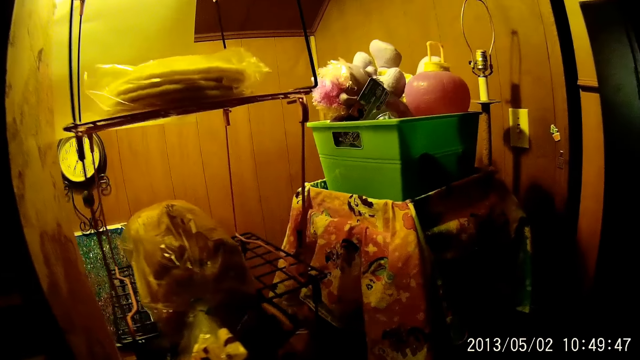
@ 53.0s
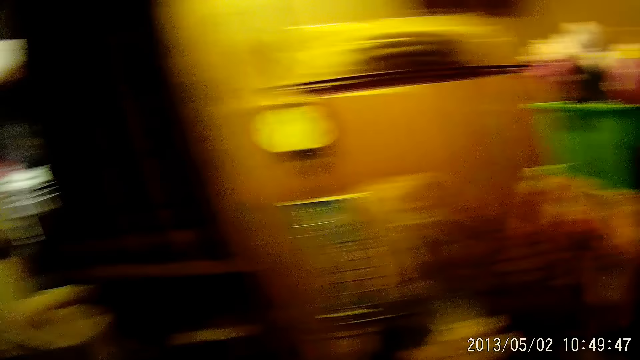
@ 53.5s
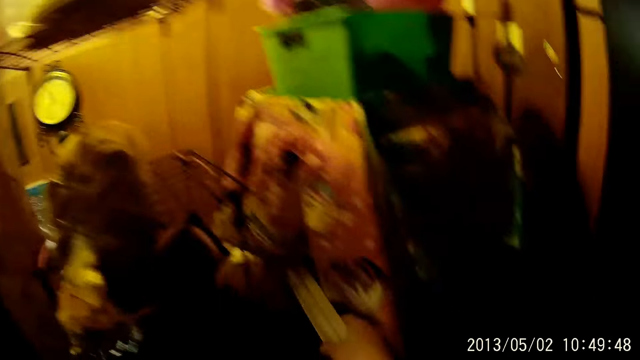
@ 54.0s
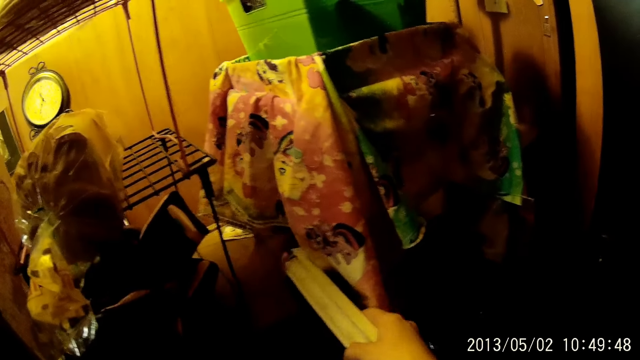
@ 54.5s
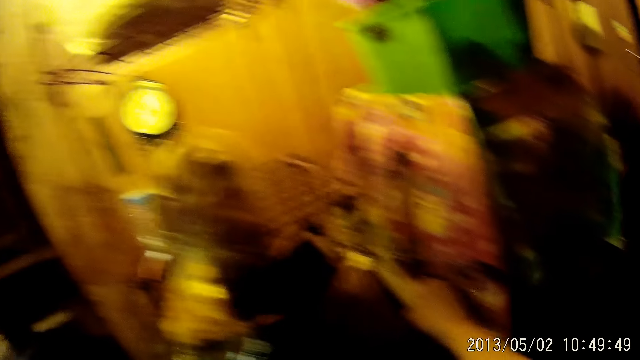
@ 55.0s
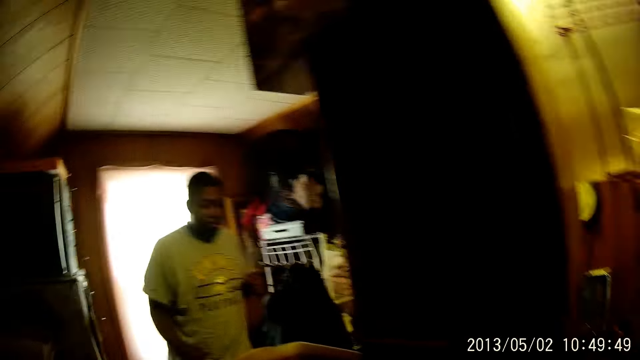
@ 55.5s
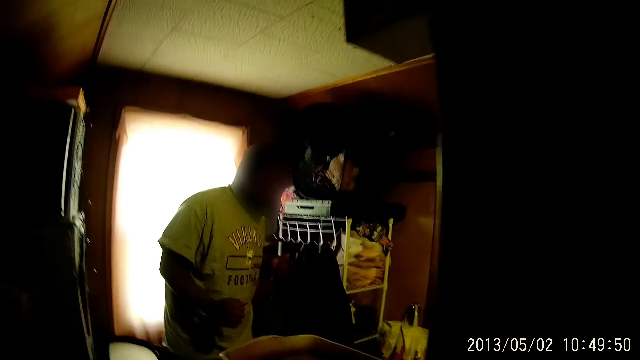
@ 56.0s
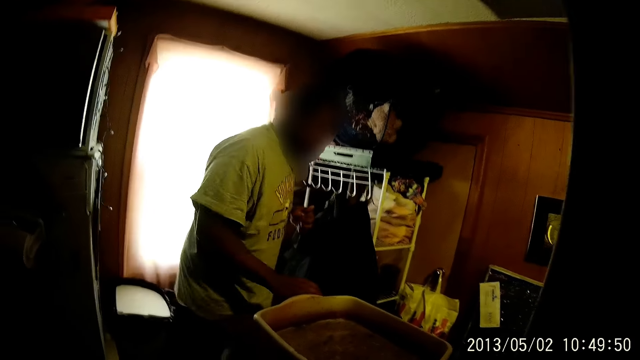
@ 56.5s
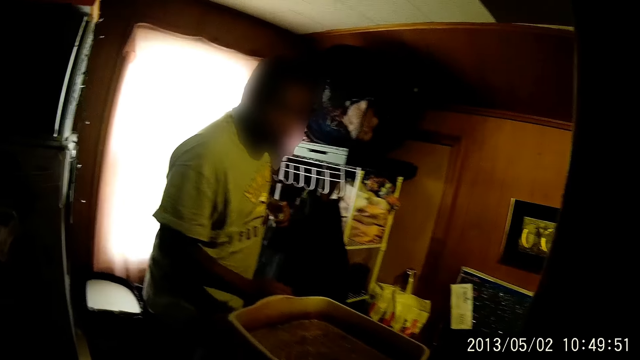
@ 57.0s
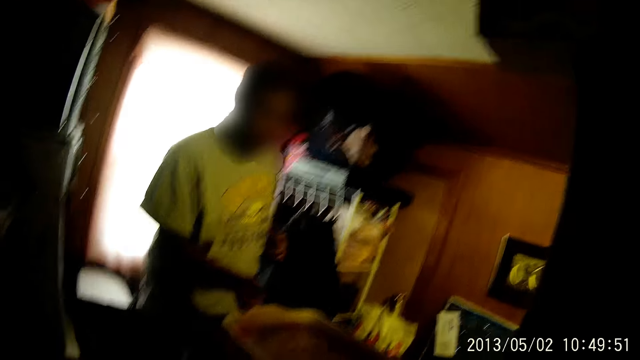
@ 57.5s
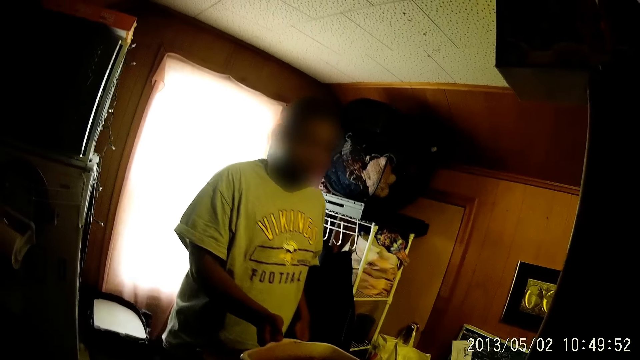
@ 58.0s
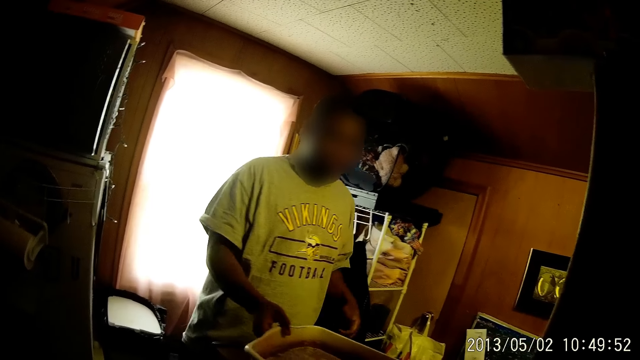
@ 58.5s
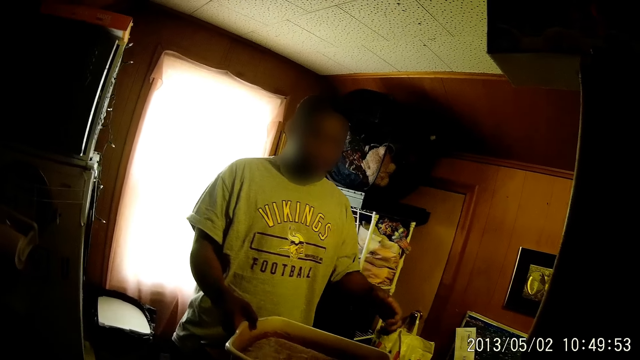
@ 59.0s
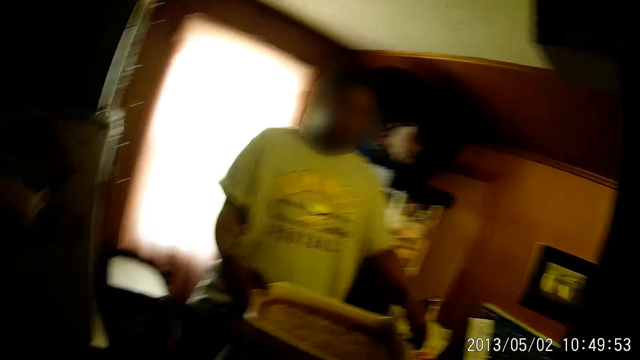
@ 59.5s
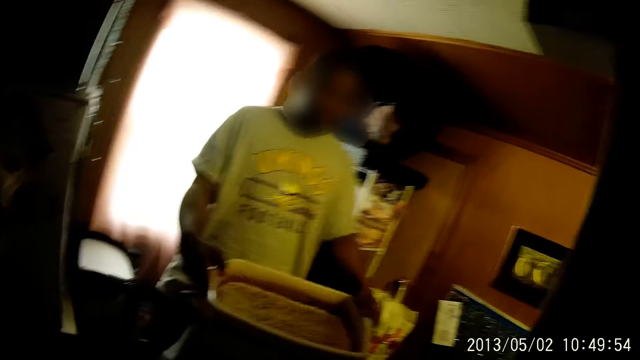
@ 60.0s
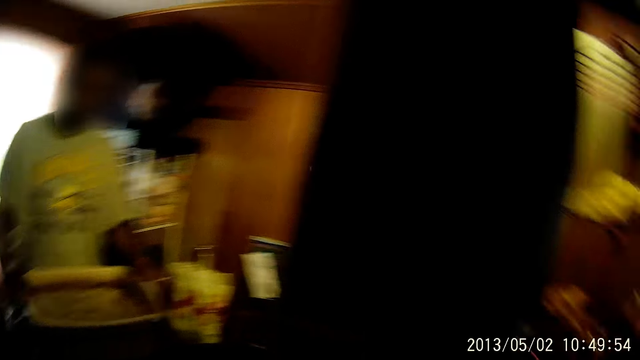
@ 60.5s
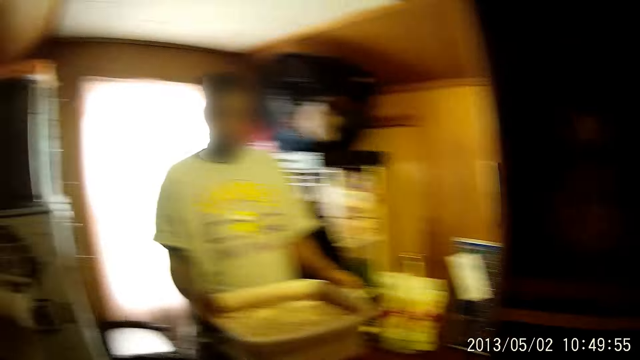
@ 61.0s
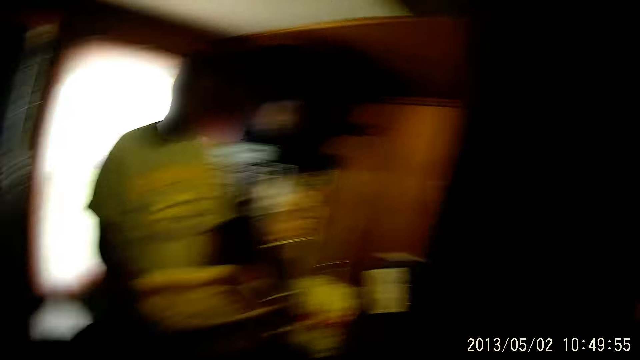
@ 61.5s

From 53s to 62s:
A man looks around. The camera wearer picks up a pack of candles on a table with his right hand. He holds something. He looks around. The man moves around. The man lifts a bowl from the table with his hands.

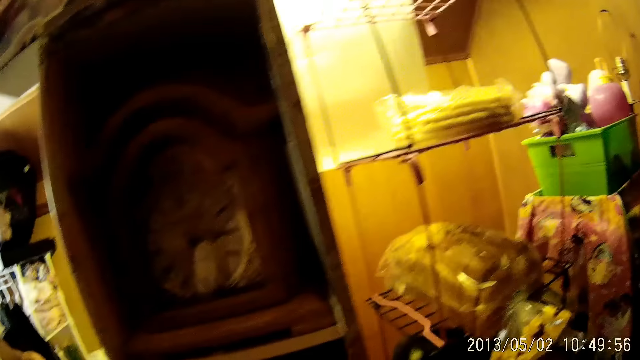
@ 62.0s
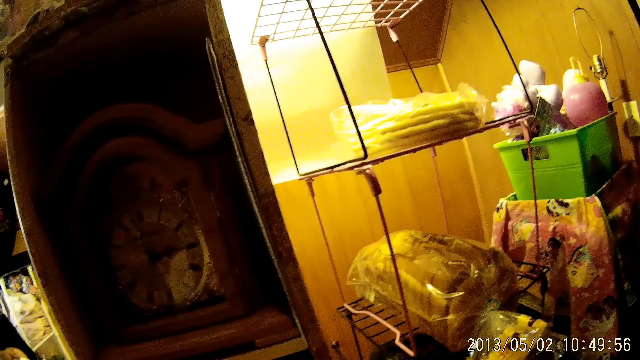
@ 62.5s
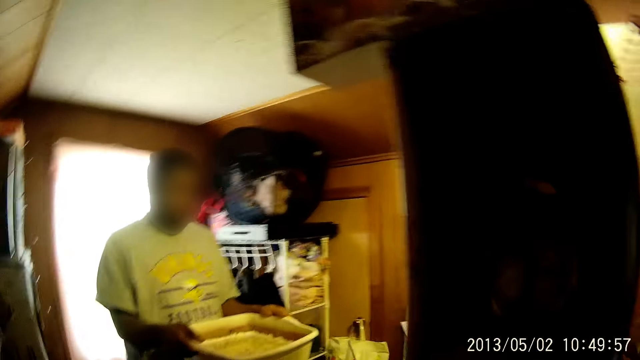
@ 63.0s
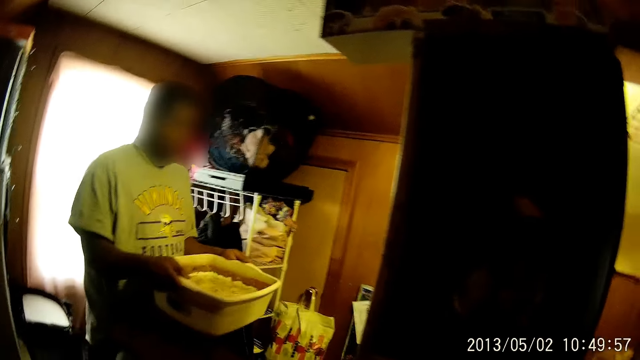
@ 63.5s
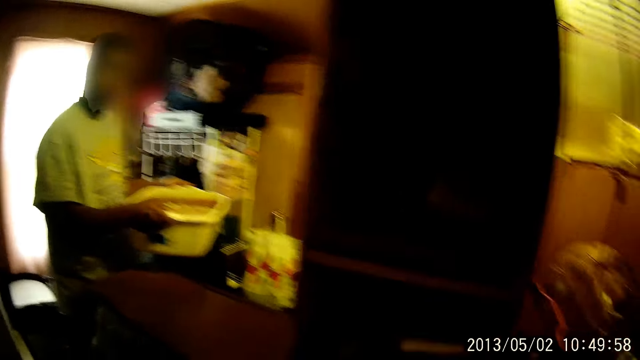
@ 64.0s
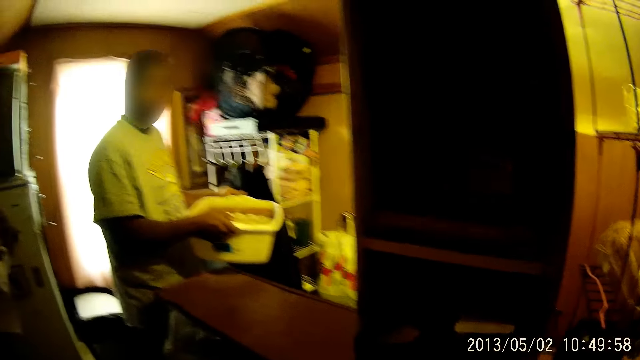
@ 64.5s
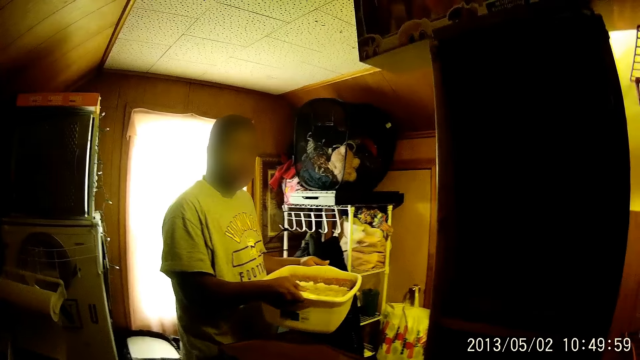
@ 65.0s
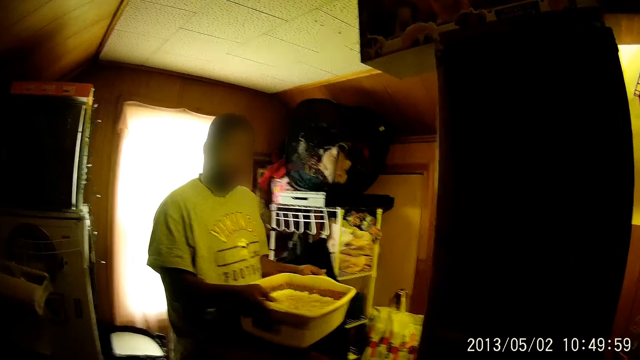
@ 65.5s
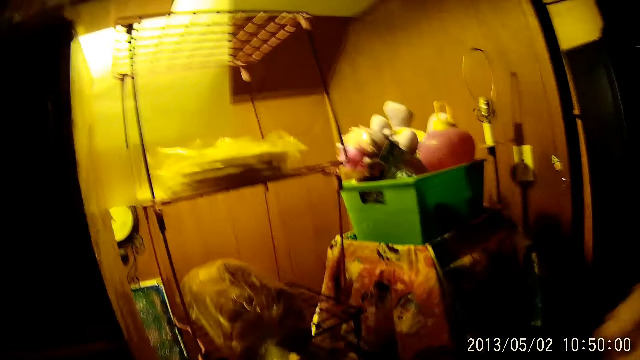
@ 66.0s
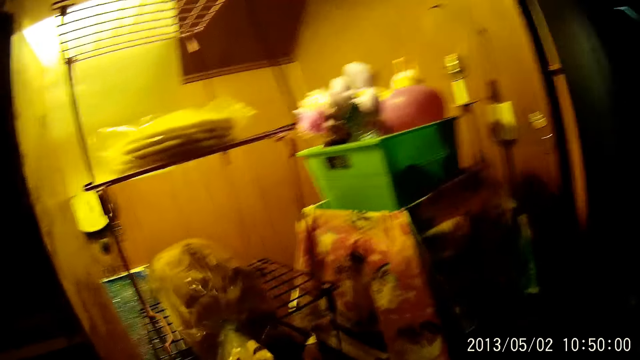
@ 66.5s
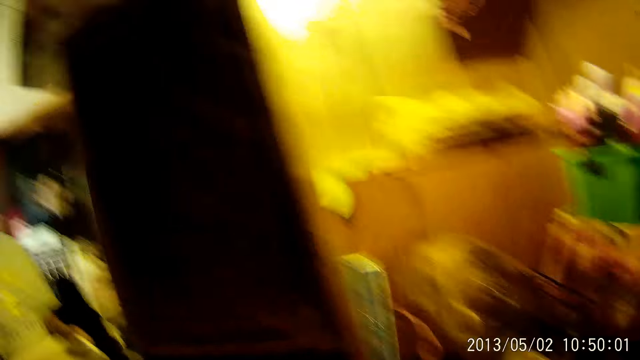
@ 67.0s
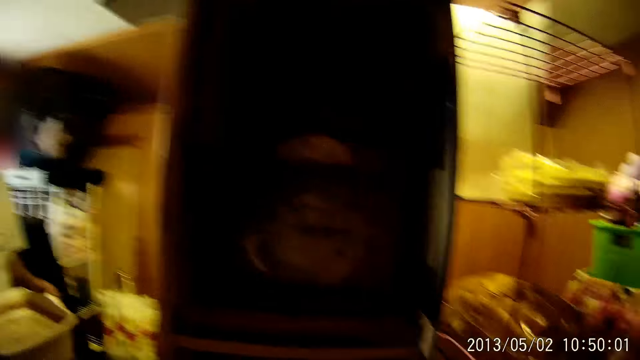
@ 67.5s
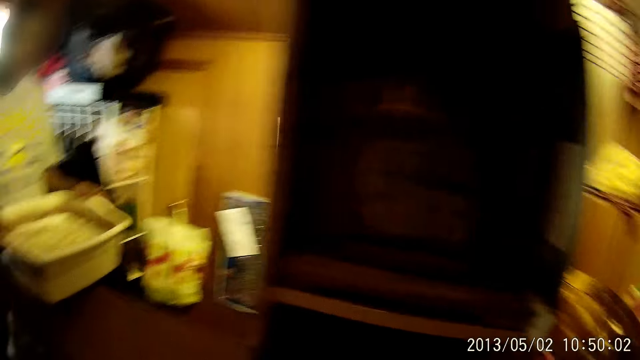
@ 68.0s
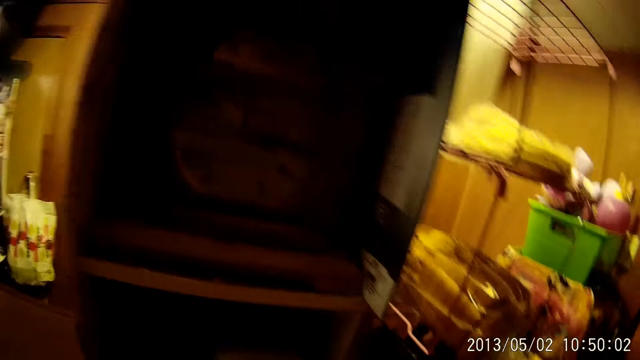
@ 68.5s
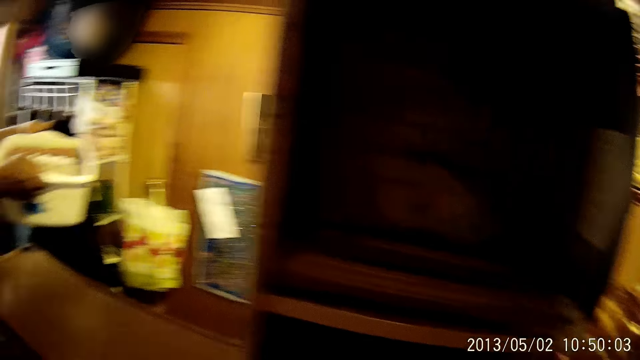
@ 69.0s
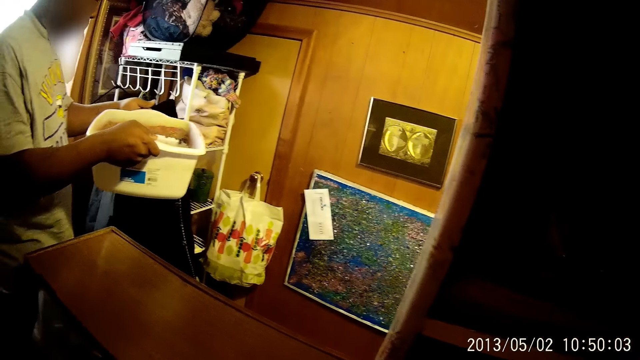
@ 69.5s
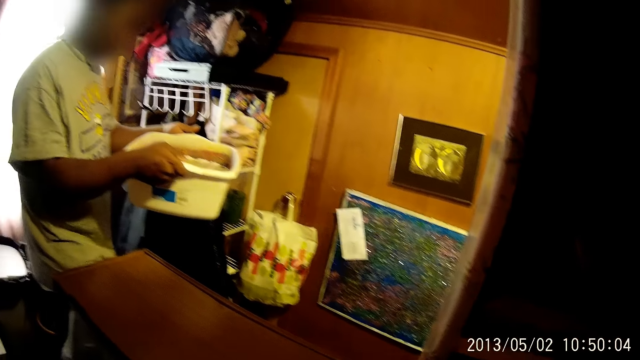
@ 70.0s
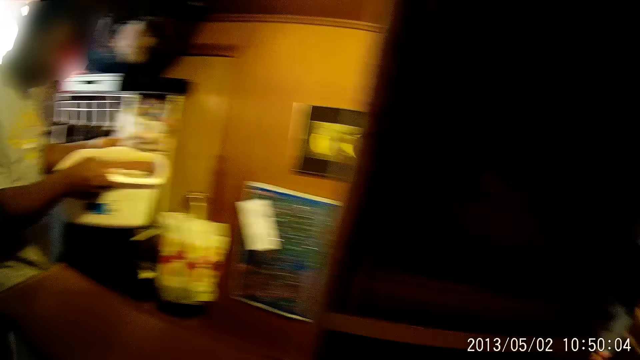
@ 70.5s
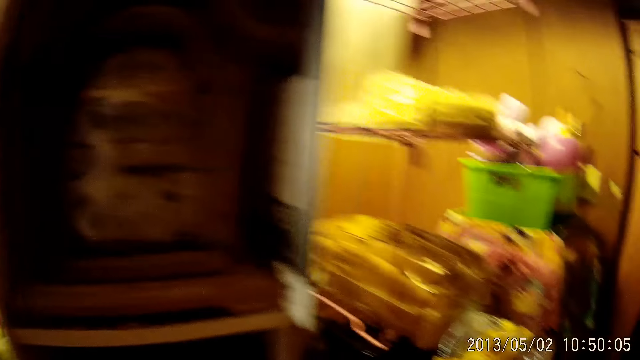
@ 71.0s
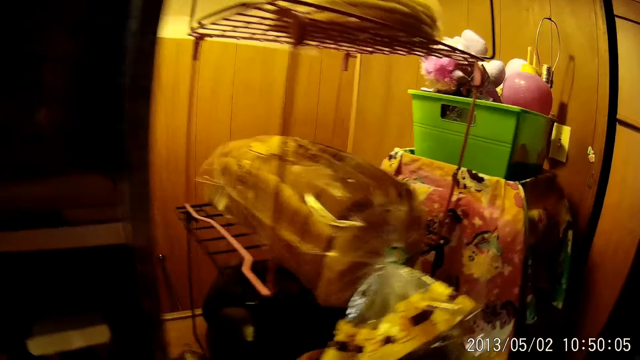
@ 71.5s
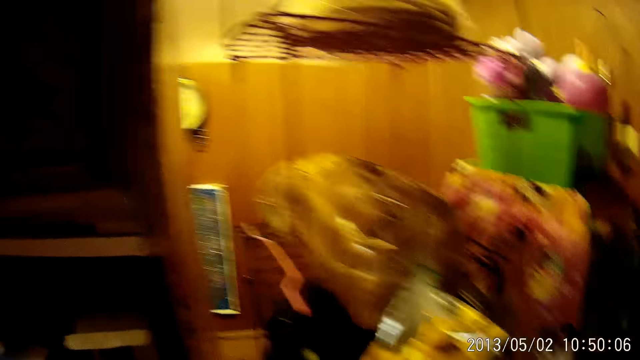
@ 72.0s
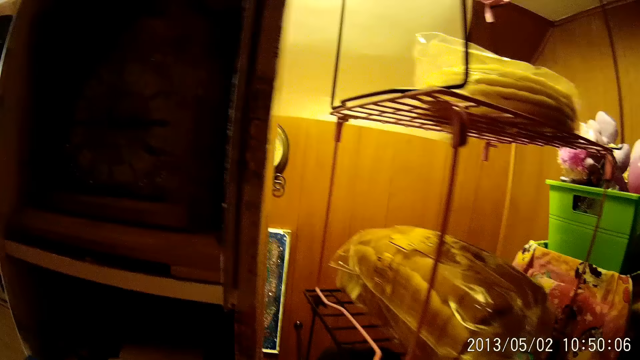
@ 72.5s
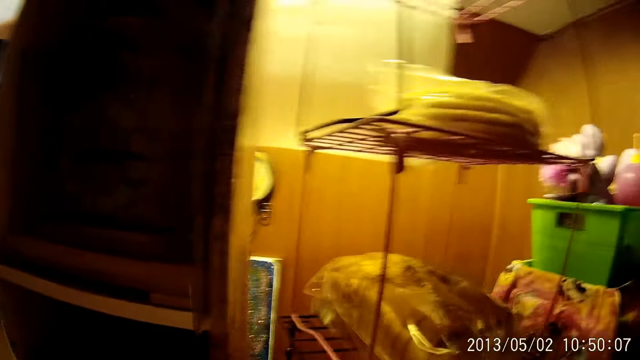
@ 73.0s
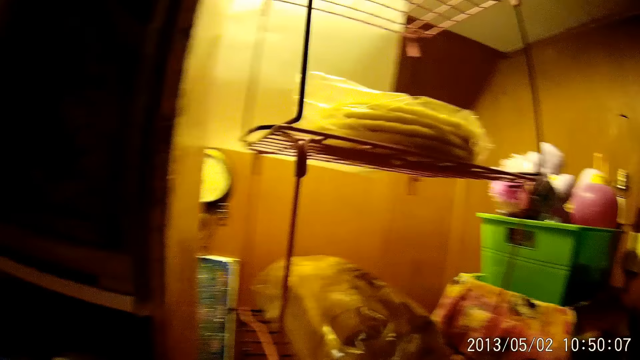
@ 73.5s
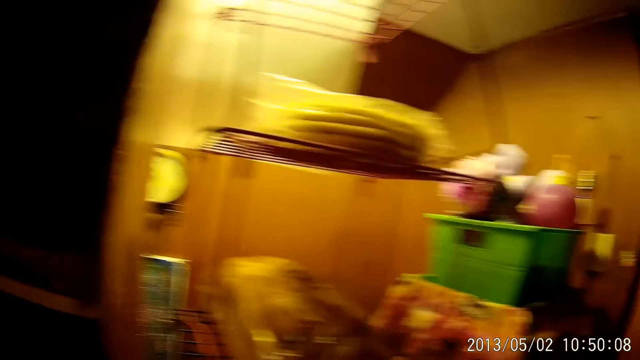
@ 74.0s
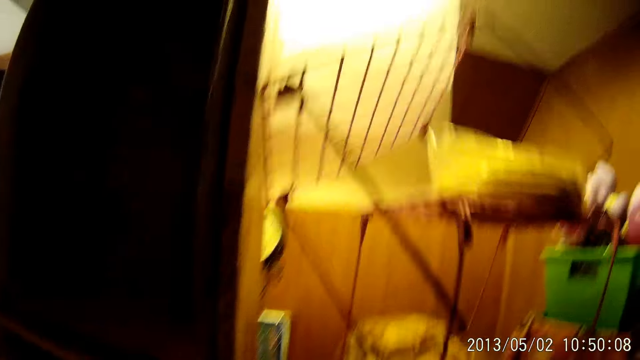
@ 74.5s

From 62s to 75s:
A man moves around and holds a container. The man drops the bowl on the table and lifts the bowl from the table with his hands. The man walks around.
